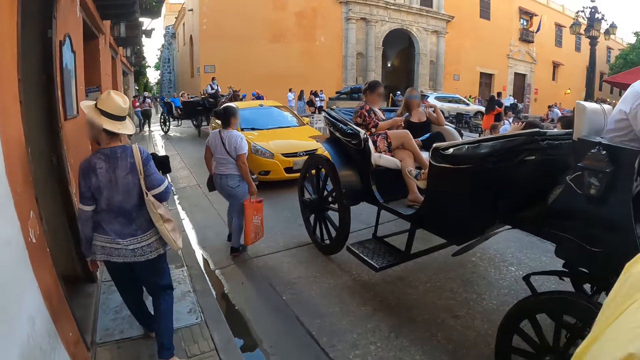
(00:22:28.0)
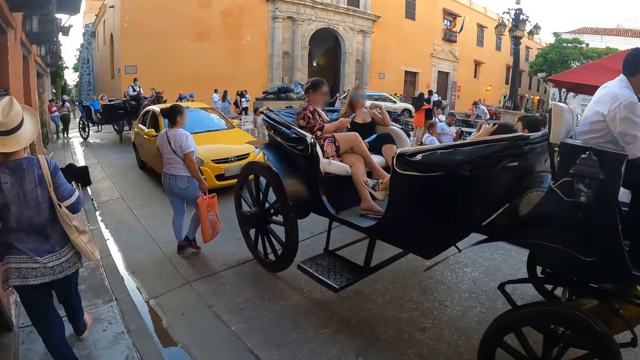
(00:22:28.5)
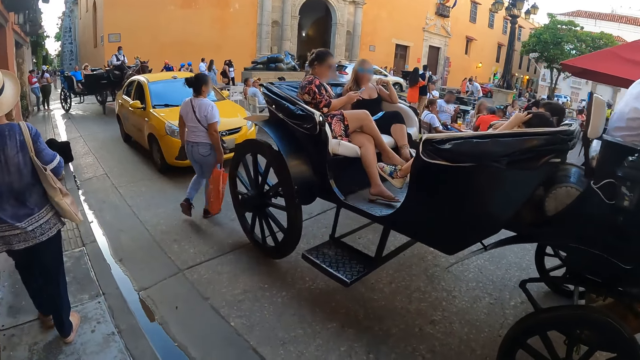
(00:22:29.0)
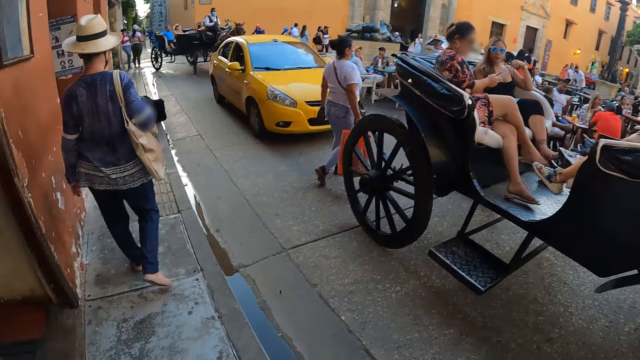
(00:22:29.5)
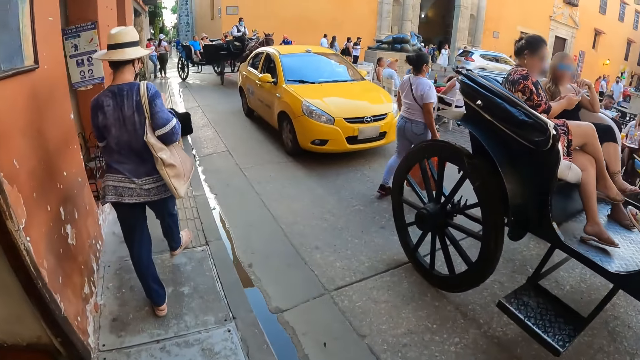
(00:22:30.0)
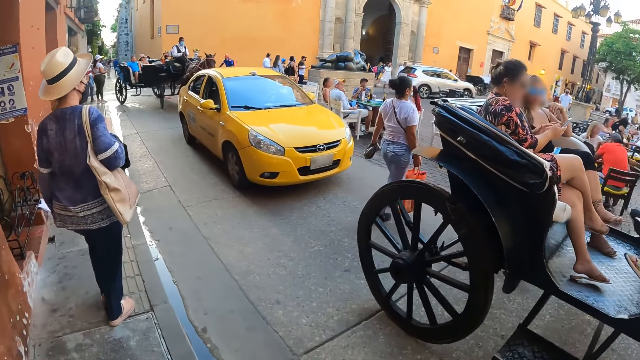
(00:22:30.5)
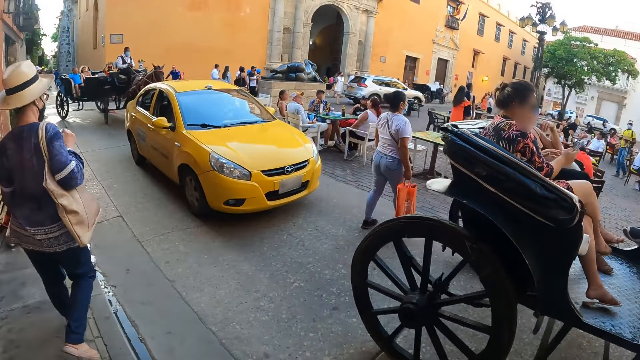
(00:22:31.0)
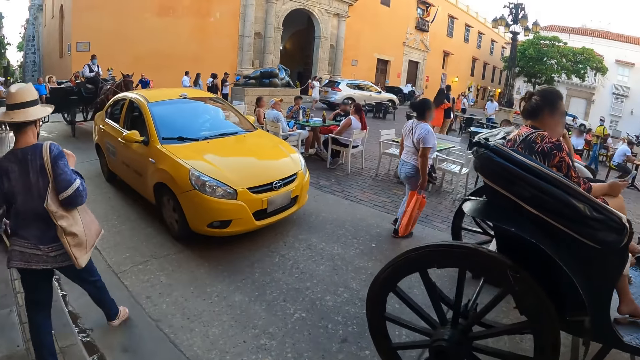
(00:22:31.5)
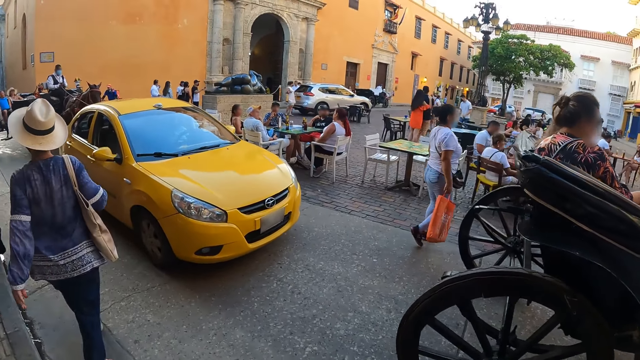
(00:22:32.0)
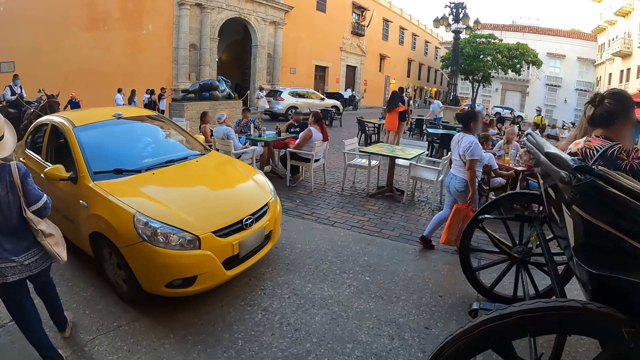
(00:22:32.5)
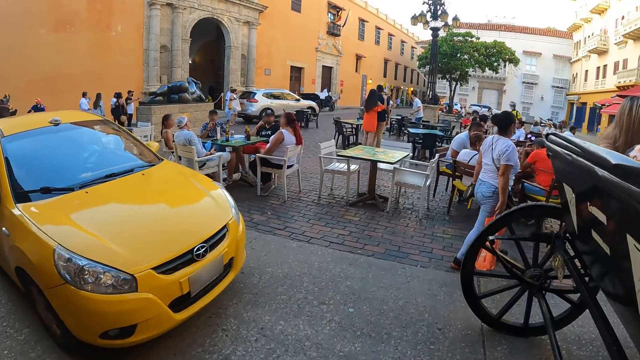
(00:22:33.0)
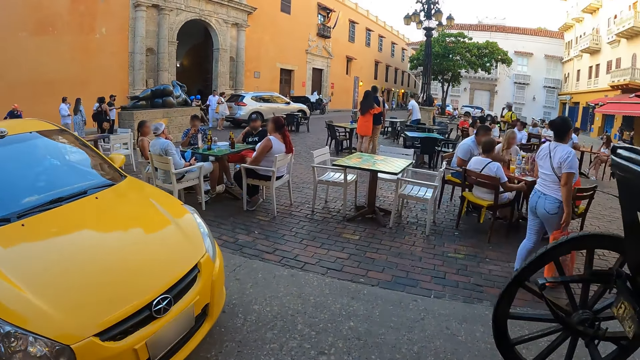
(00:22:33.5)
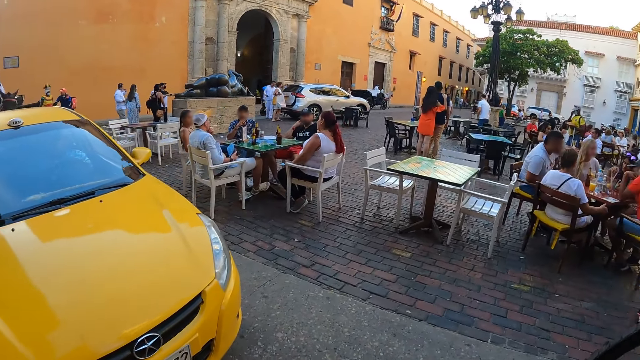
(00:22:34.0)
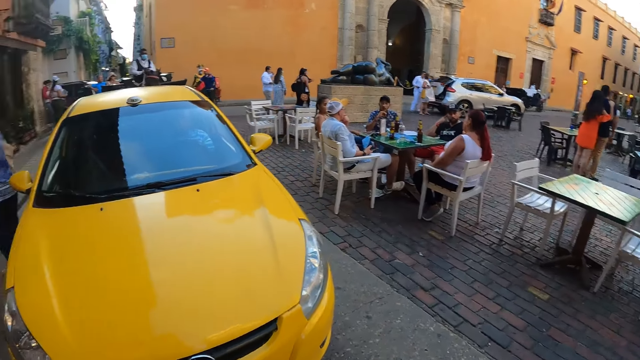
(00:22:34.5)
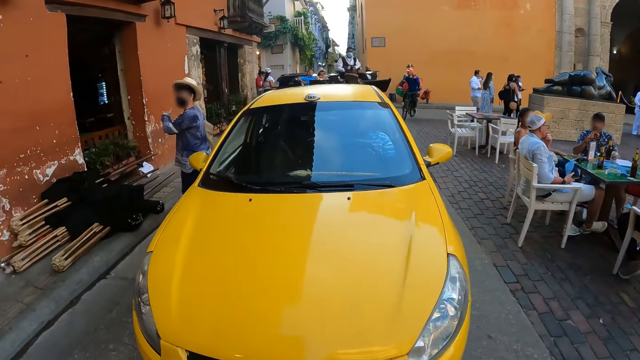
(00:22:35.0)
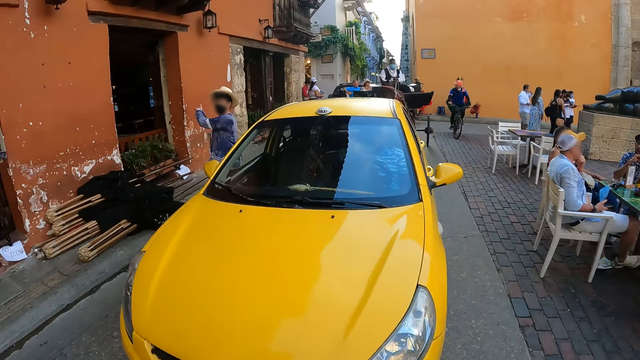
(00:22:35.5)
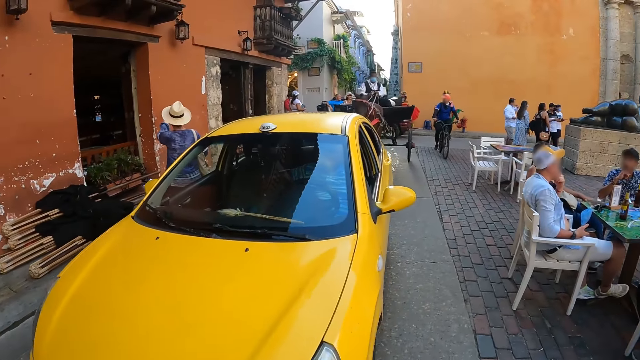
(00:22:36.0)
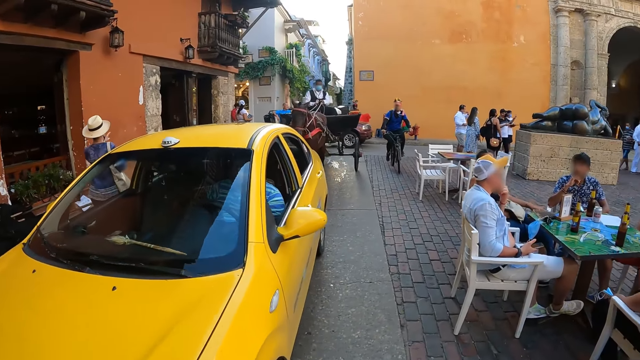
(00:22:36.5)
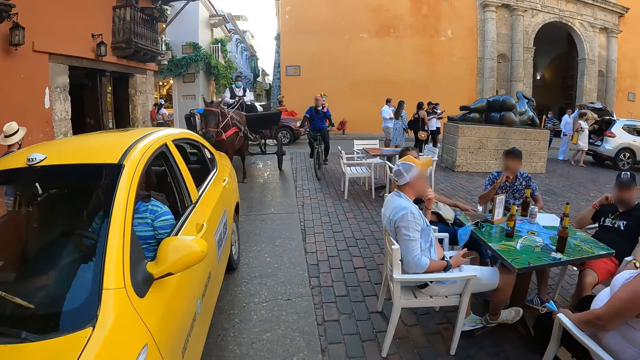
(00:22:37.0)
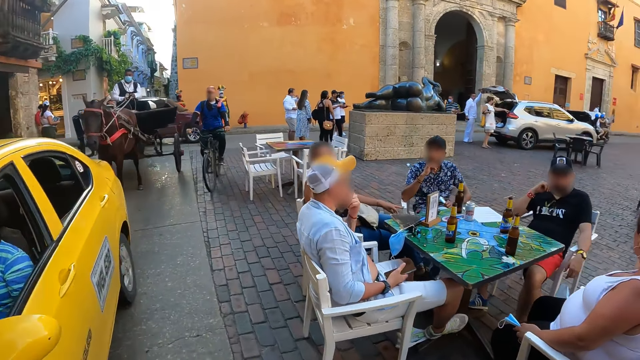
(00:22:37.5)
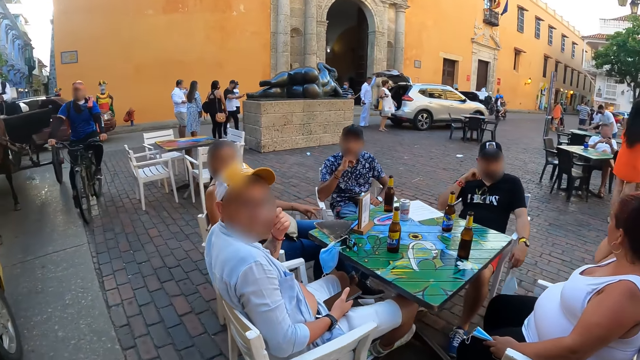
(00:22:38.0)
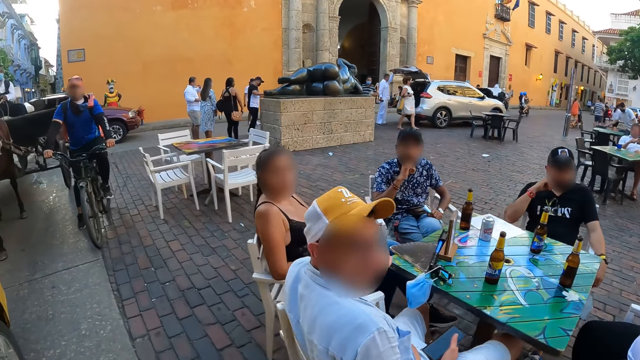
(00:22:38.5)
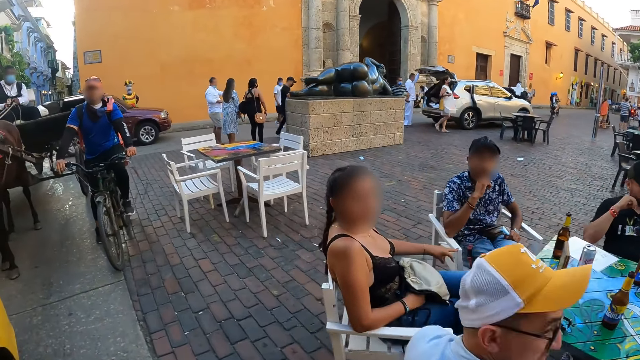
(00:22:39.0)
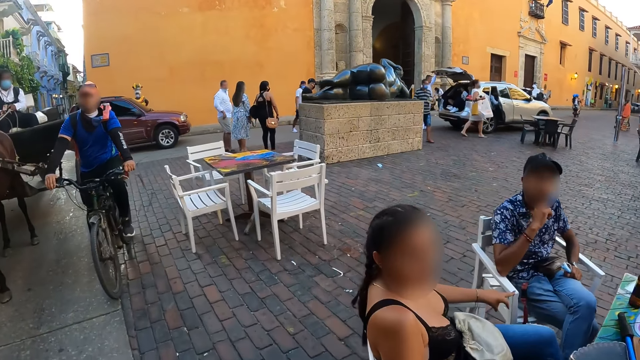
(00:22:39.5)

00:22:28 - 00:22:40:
A man walks past the camera wearer. The camera wearer crosses to the other side of the street. The woman converses with the camera wearer.

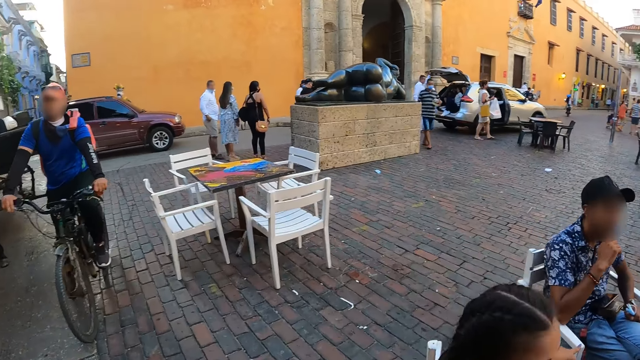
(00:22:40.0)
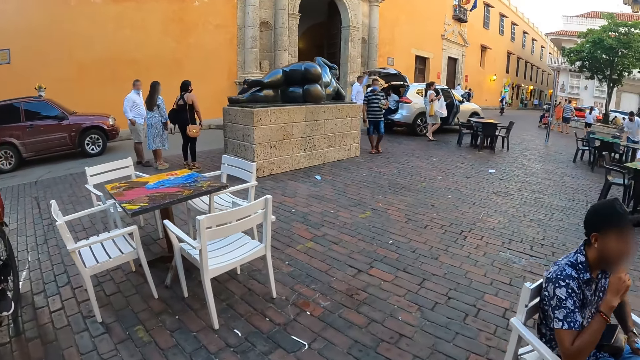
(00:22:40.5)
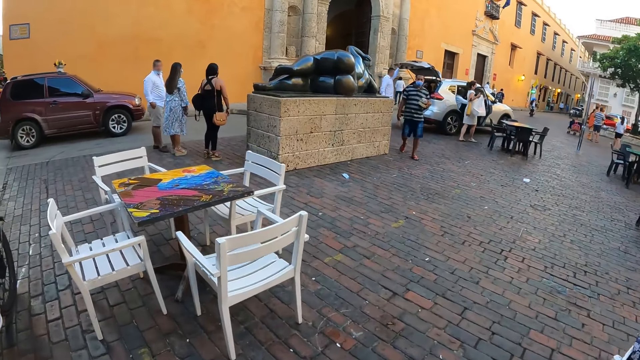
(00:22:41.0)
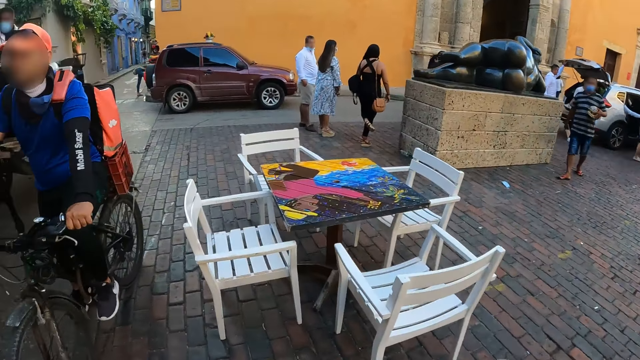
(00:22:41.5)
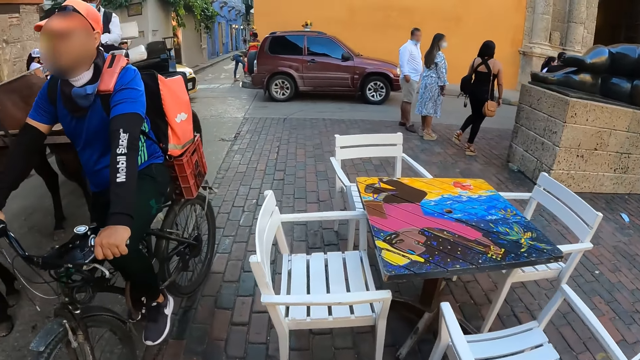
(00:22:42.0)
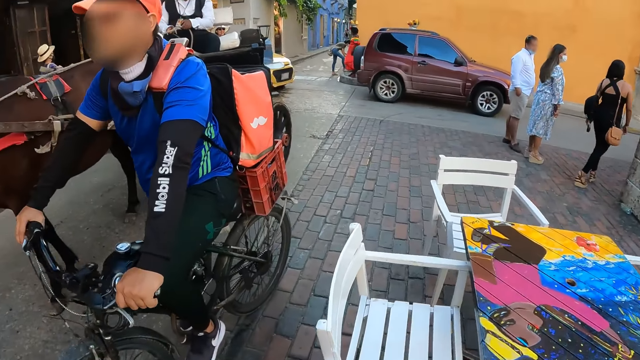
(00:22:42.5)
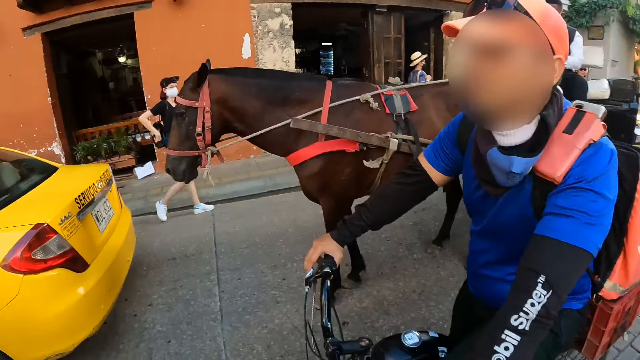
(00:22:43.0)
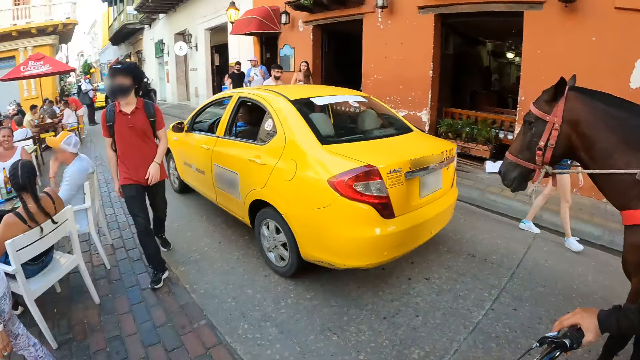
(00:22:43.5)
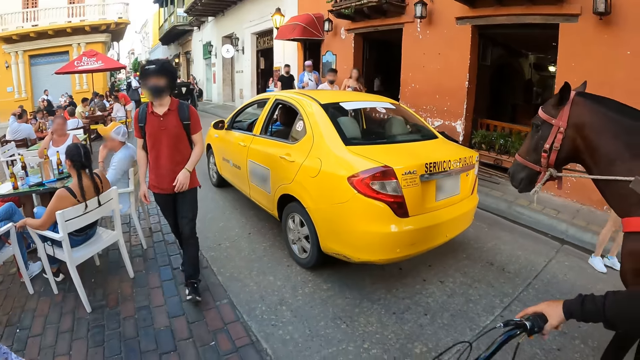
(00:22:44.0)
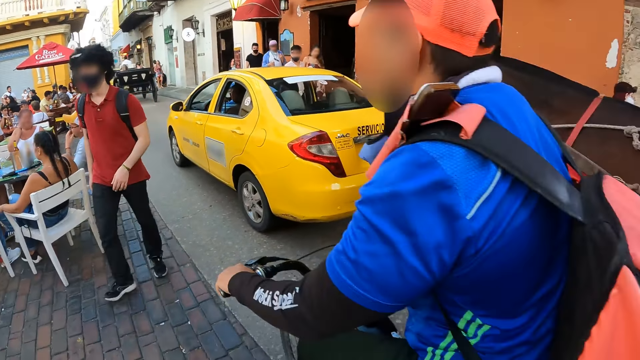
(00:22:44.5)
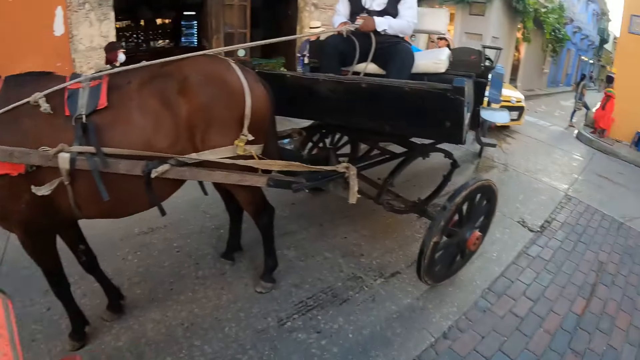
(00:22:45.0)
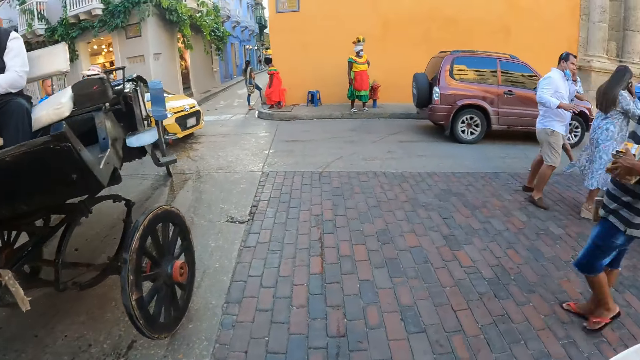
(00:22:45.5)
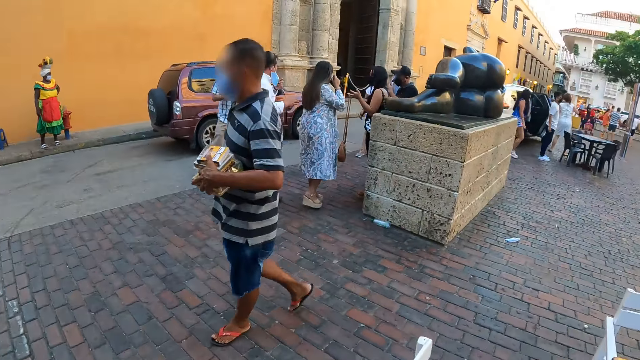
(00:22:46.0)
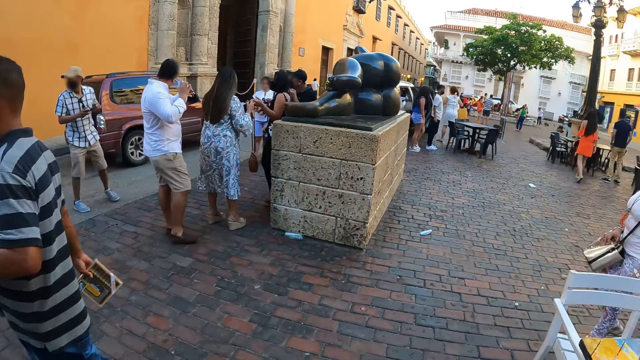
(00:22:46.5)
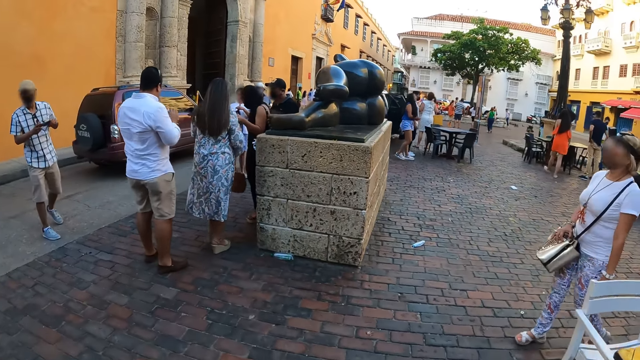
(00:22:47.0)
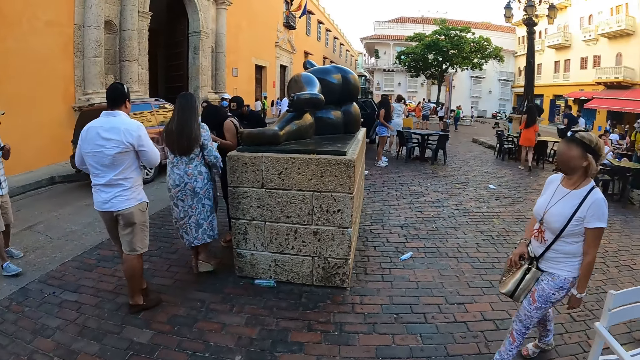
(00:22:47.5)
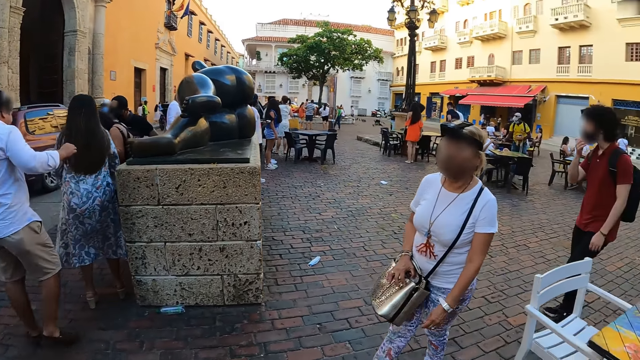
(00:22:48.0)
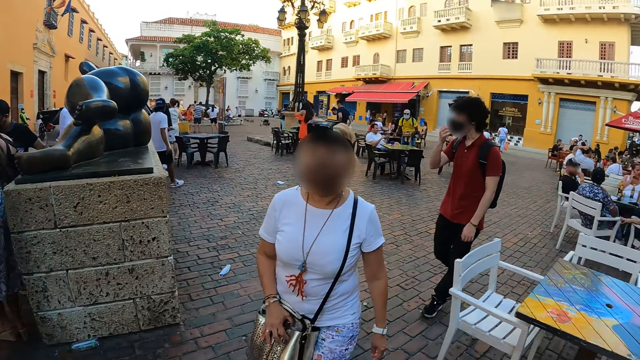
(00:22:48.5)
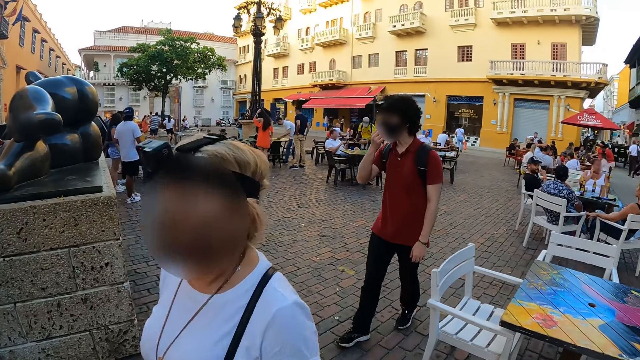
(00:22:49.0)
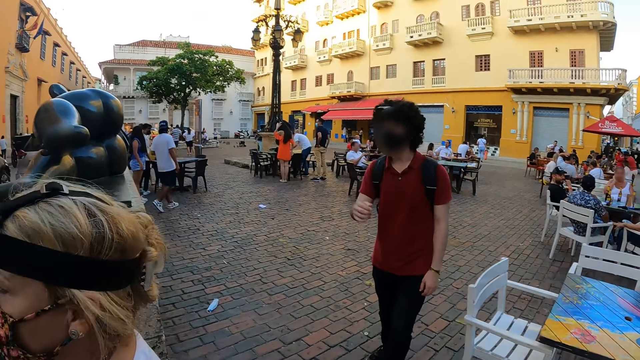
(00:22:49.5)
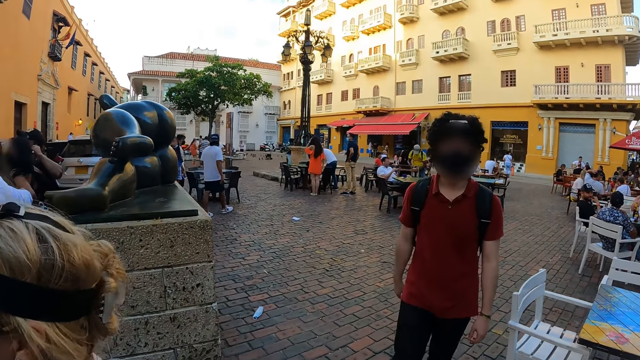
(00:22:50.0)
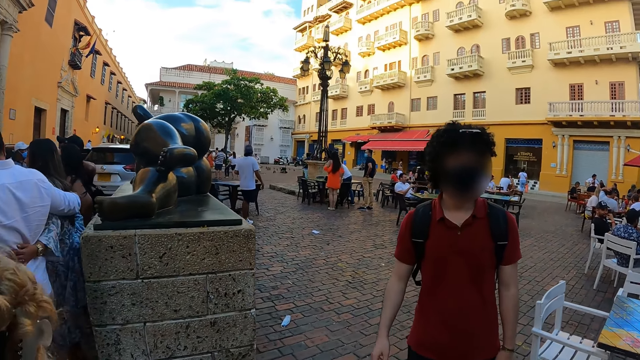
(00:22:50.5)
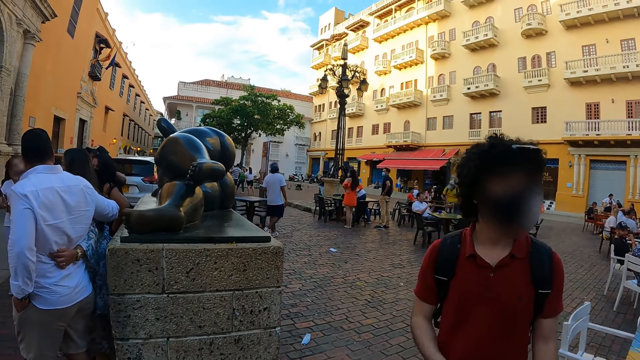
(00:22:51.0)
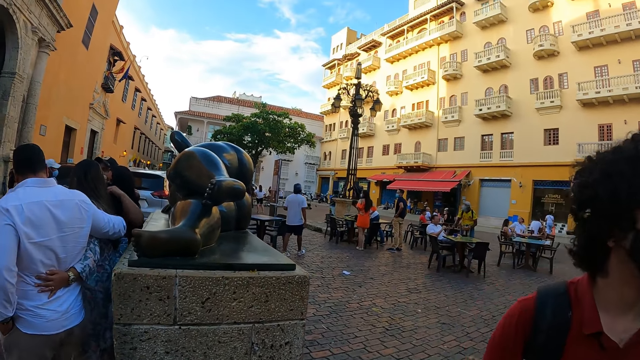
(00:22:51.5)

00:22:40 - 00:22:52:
The man walks on the street. The camera wearer walks on the pavement. Another man adjusts a nose mask on his face with his right hand. A woman walks towards the camera wearer. Another man walks towards the camera wearer. The camera wearer walks about the compound.
